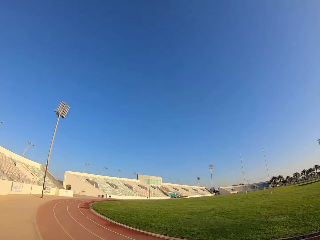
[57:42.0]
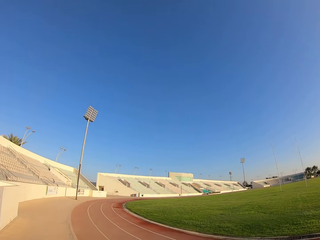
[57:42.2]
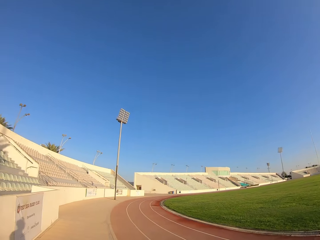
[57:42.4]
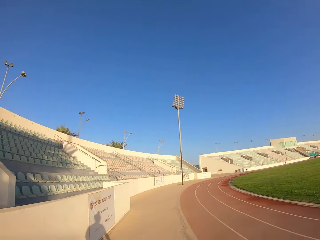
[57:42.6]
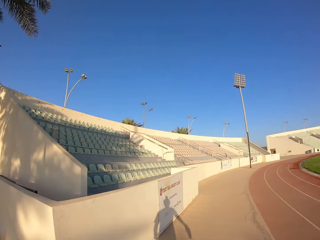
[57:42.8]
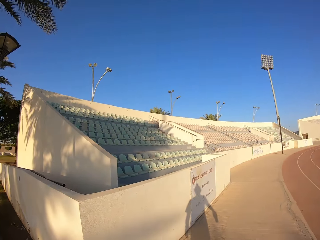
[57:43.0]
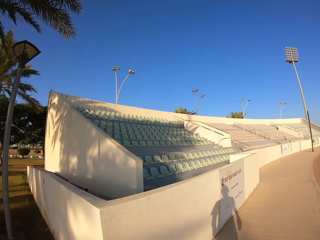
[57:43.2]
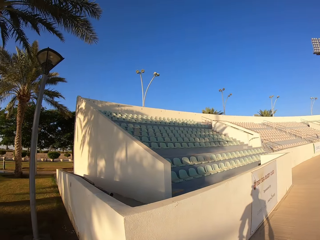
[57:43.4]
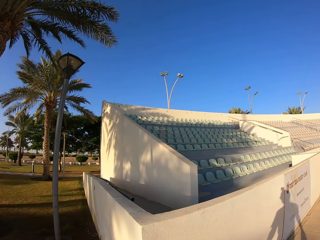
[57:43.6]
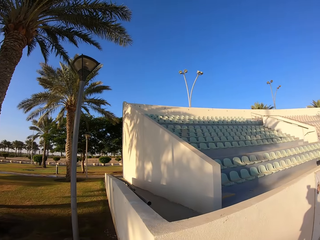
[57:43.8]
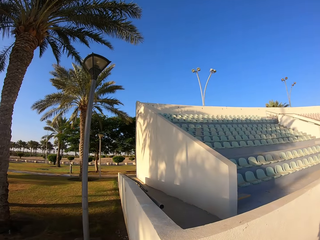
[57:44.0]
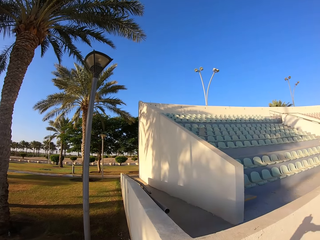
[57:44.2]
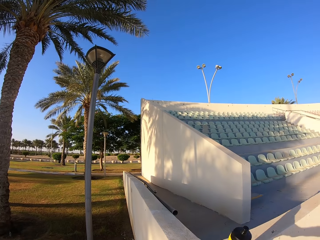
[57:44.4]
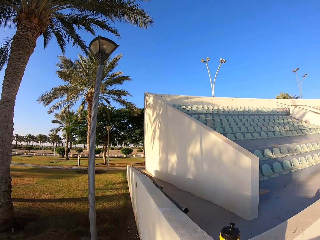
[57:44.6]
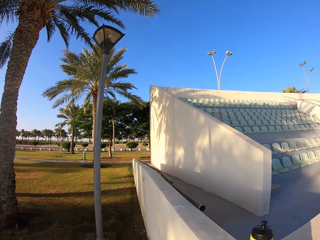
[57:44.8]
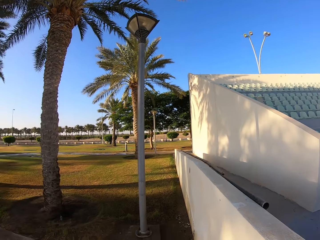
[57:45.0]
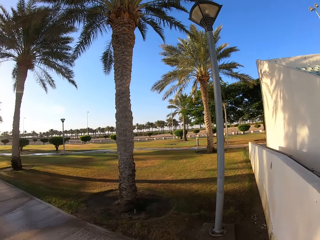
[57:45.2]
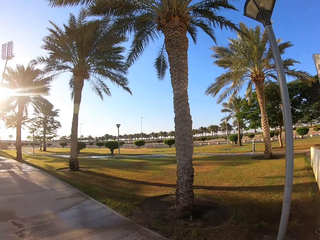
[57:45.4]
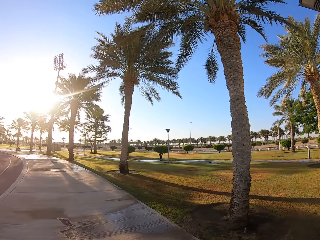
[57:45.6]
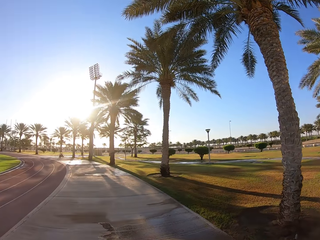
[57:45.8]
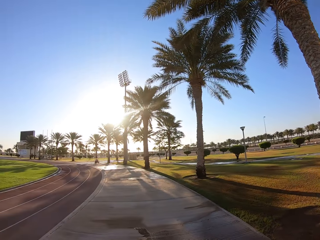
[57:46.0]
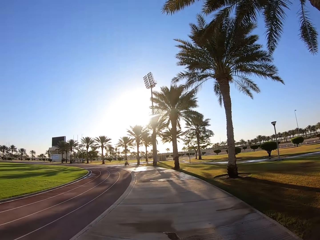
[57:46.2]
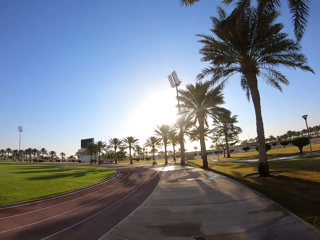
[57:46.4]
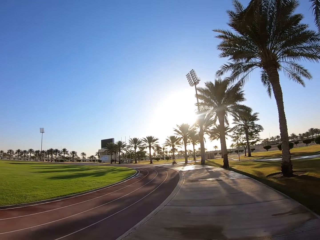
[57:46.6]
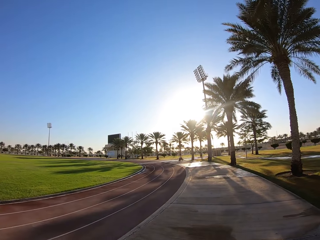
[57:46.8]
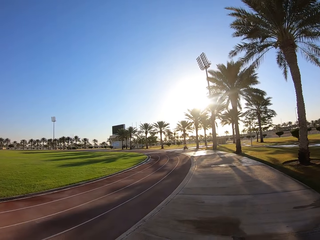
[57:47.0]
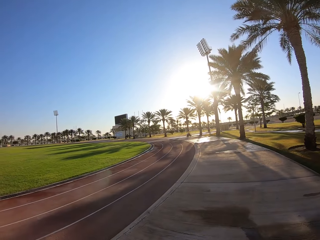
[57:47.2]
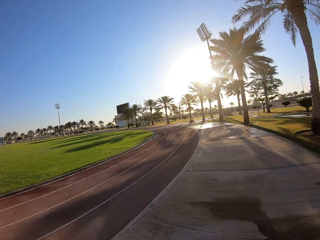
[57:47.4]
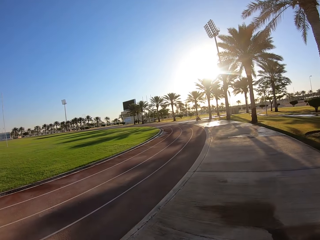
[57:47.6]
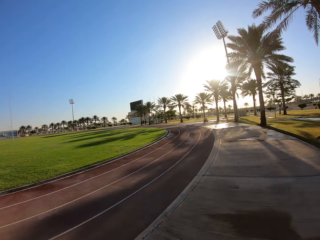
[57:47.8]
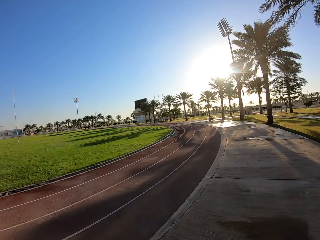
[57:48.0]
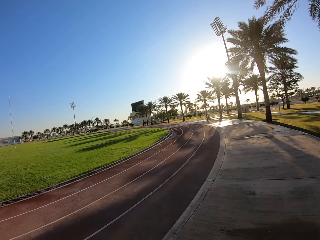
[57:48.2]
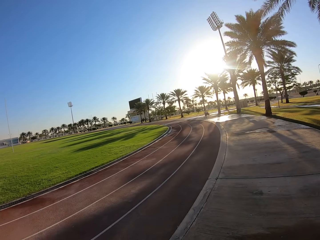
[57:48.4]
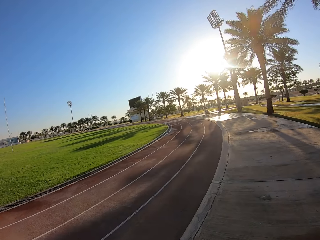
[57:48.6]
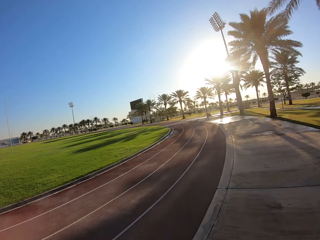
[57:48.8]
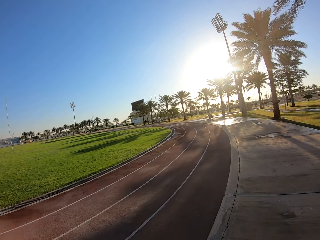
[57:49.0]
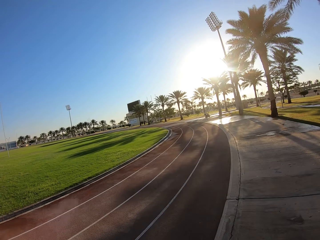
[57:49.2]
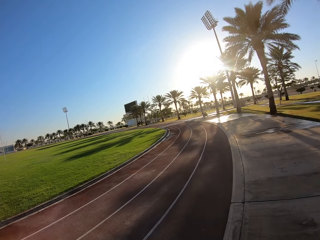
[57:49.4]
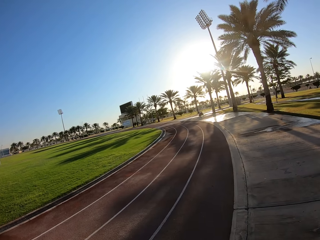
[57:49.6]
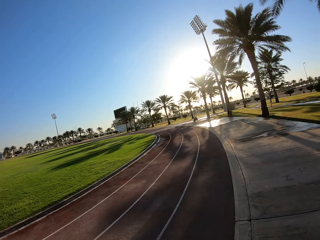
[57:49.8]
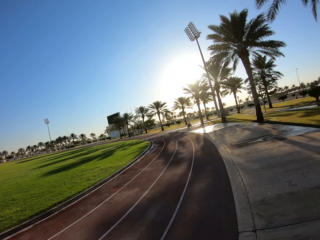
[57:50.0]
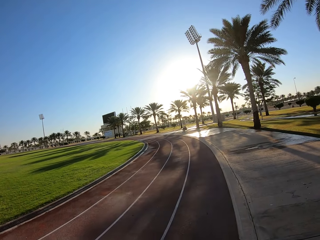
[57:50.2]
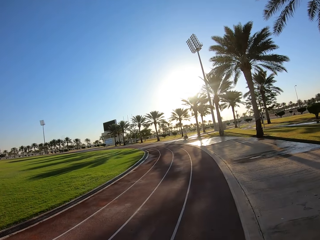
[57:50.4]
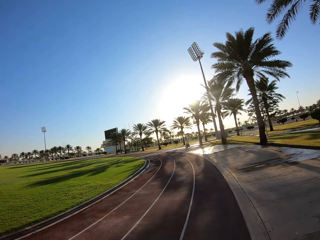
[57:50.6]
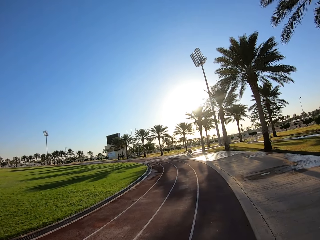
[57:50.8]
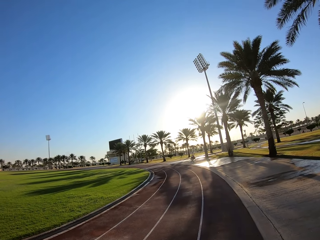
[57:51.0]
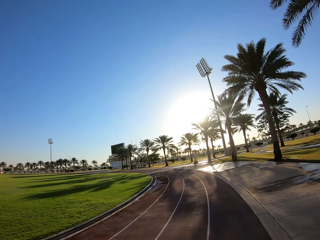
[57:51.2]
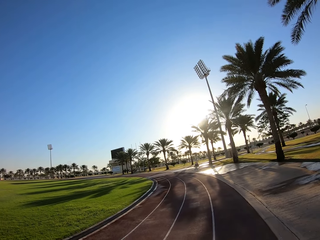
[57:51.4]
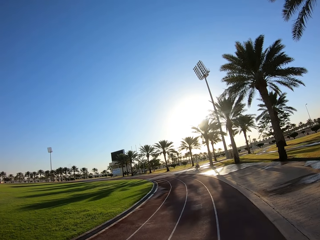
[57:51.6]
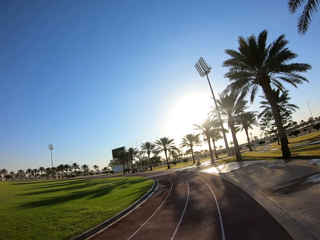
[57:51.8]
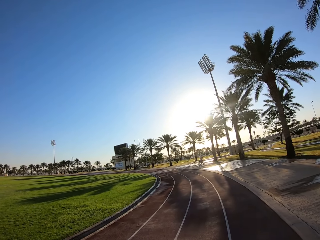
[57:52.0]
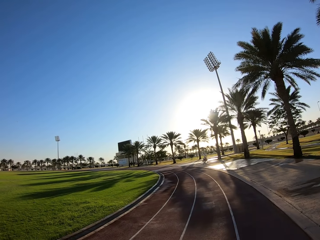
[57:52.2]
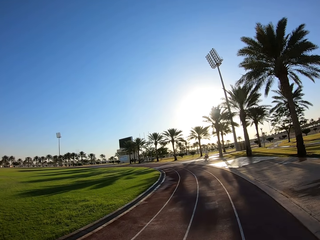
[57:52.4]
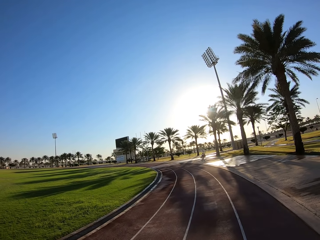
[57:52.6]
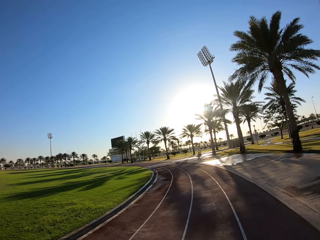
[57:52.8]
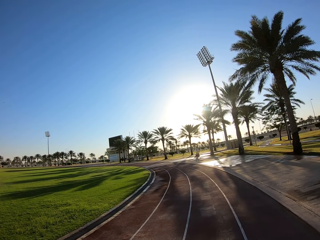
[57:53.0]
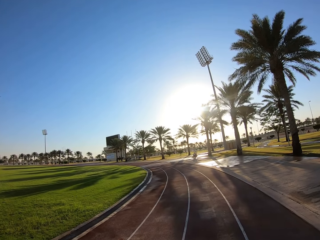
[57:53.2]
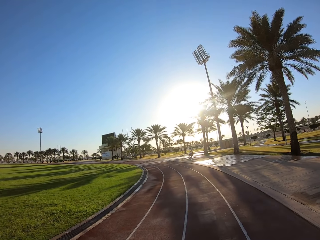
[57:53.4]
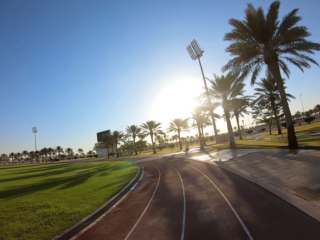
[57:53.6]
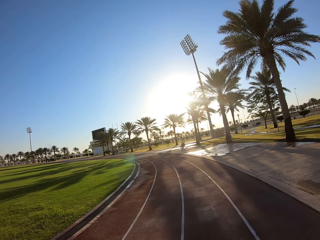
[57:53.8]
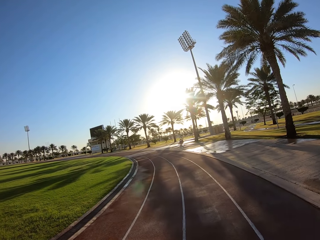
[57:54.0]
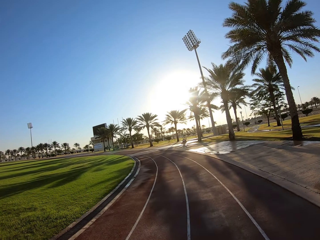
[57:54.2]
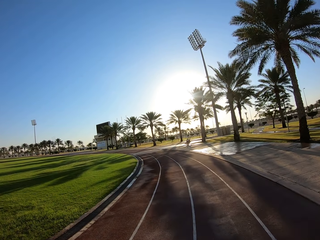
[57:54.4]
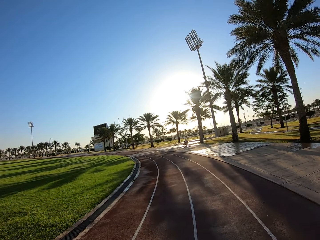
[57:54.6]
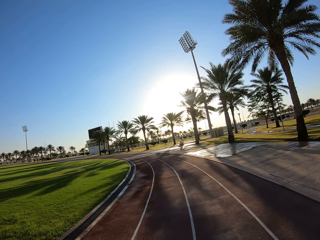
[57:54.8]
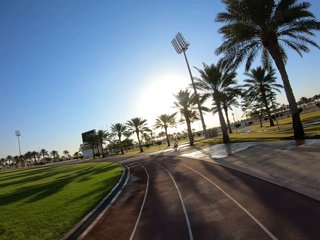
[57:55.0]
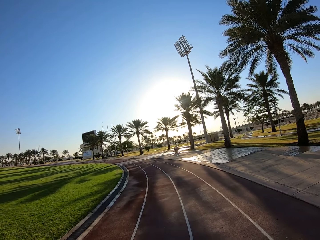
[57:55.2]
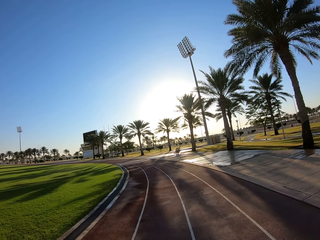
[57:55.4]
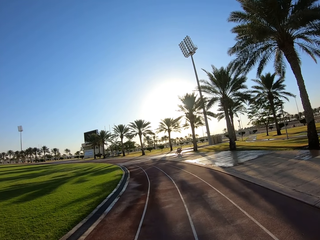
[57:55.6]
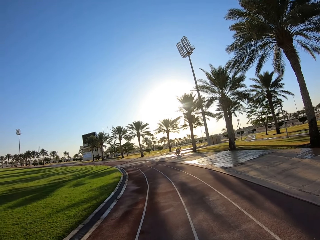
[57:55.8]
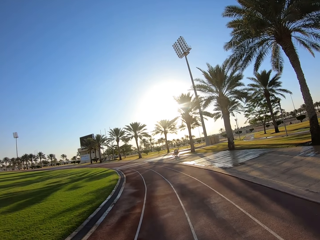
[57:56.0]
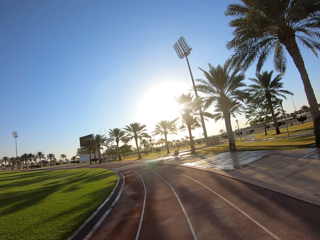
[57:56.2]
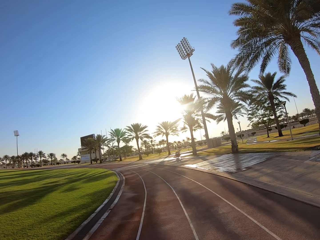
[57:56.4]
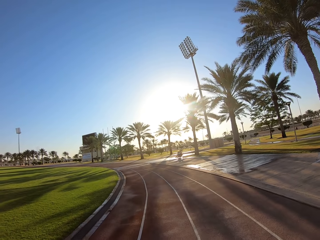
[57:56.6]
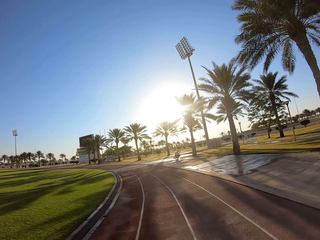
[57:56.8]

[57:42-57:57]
The camera wearer puts the water bottle on the wall. They walk on the pavement. They walk along the field. They walk on the track.

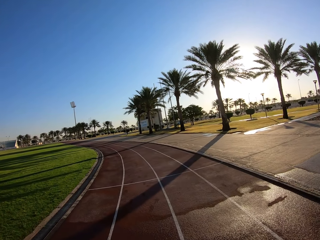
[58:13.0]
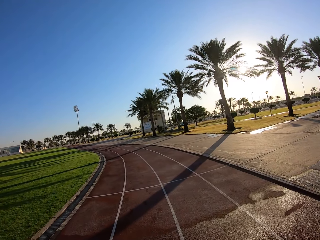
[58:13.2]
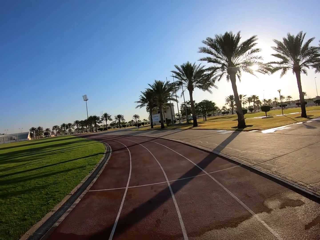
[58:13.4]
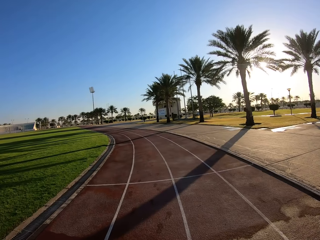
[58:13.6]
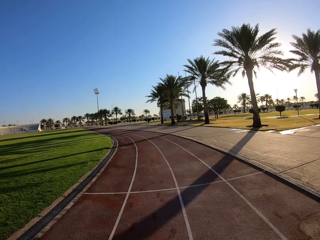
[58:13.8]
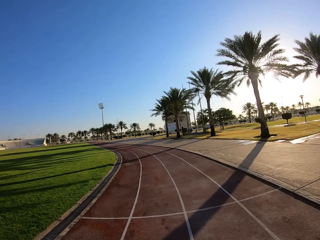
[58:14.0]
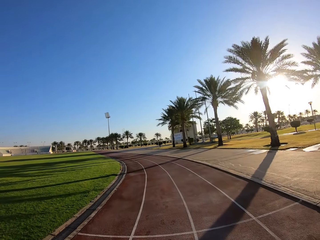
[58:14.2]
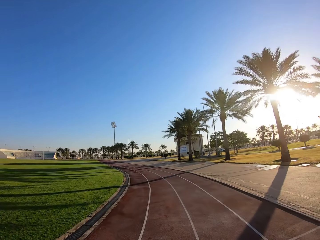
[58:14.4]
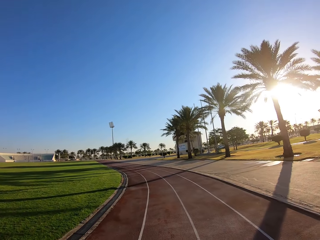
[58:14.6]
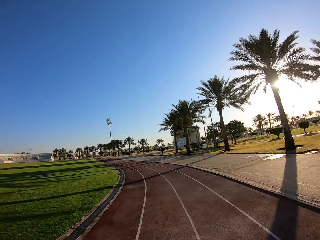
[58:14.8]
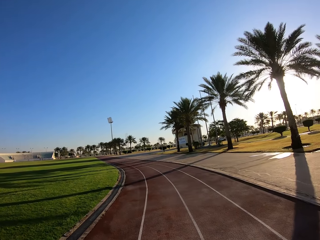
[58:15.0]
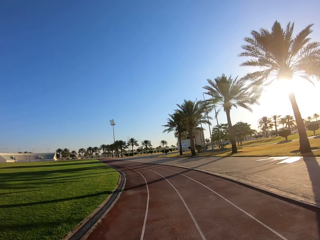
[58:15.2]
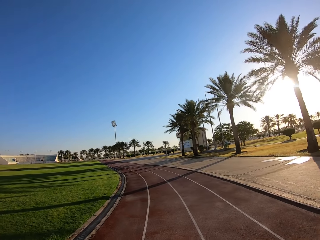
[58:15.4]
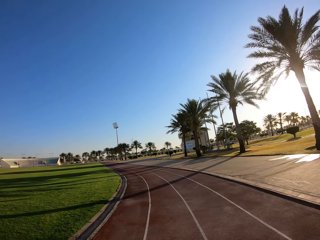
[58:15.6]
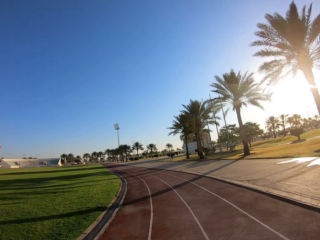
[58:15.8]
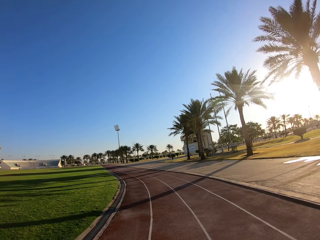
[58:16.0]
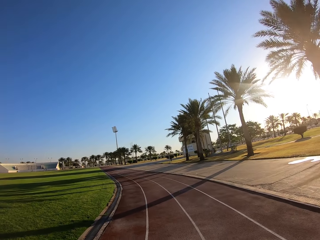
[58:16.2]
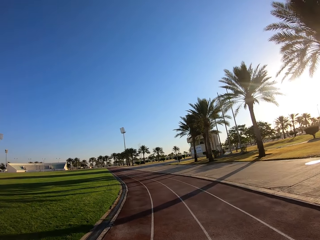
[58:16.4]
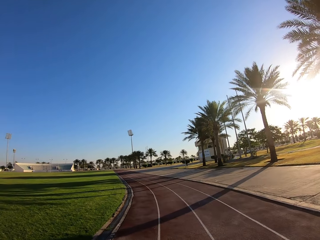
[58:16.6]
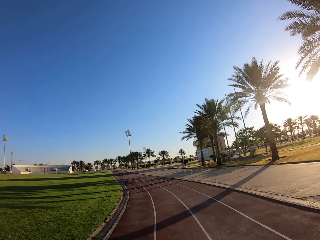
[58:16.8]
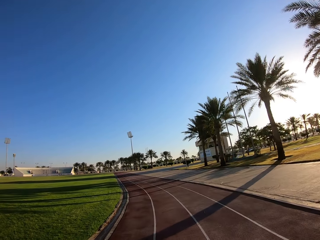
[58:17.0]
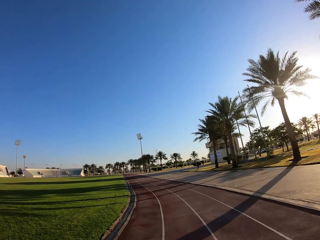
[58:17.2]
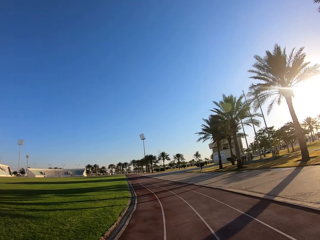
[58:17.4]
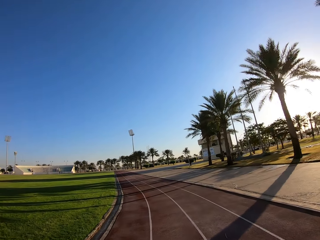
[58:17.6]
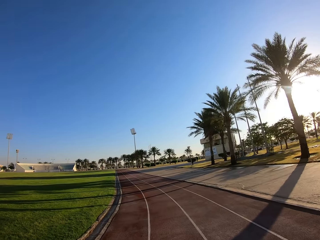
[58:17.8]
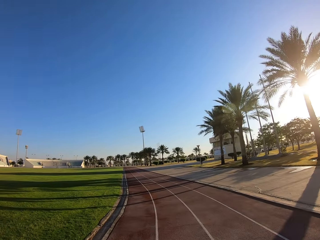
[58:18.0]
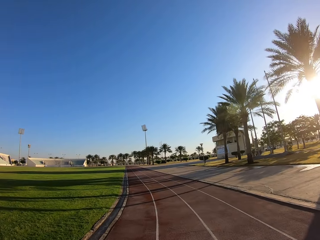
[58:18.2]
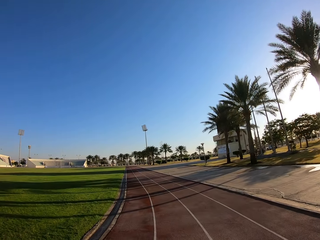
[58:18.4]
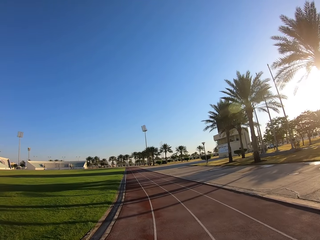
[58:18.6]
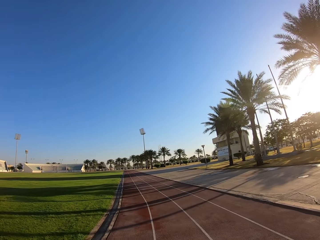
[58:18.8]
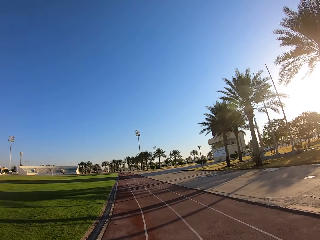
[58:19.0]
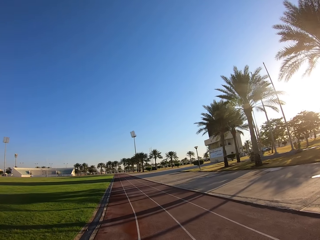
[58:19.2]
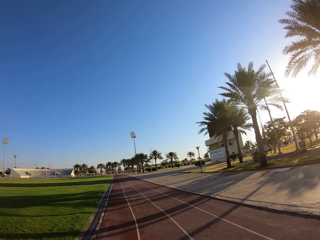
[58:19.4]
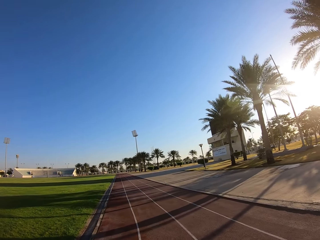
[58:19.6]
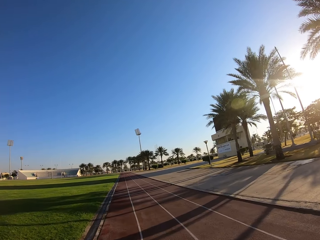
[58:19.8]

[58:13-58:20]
The camera wearer runs on the track.
